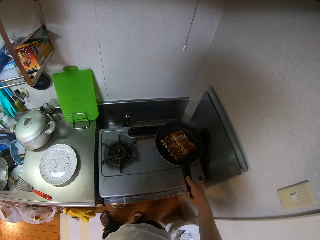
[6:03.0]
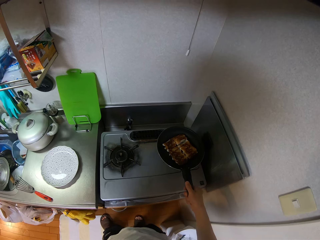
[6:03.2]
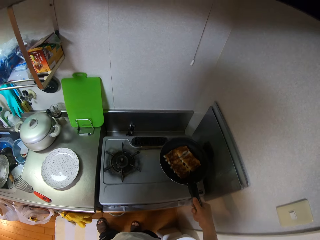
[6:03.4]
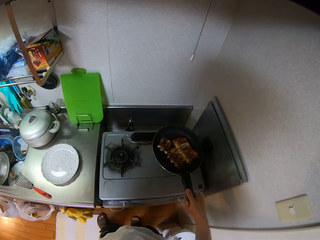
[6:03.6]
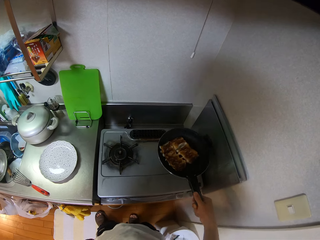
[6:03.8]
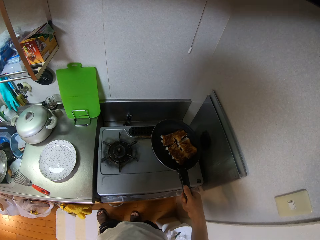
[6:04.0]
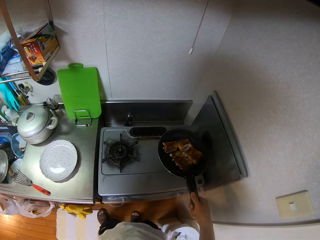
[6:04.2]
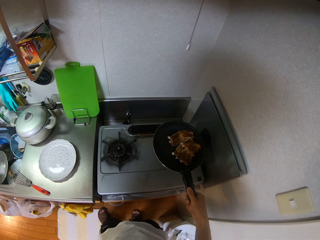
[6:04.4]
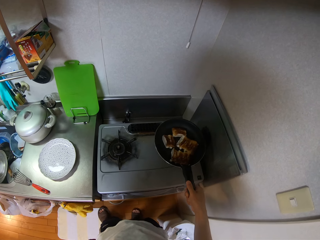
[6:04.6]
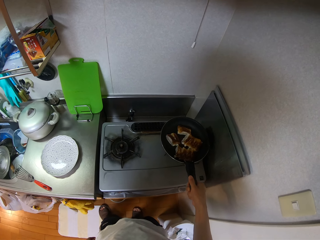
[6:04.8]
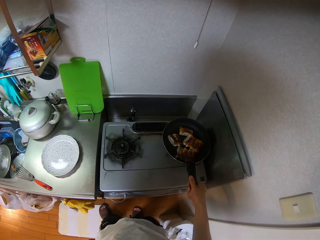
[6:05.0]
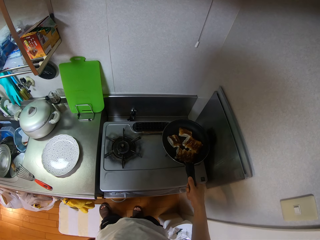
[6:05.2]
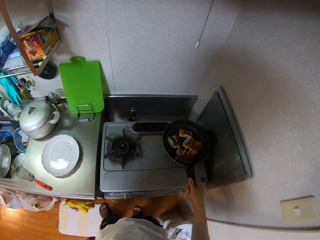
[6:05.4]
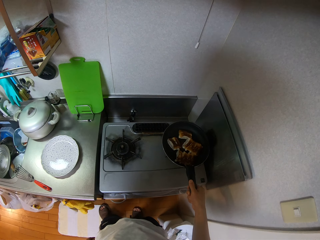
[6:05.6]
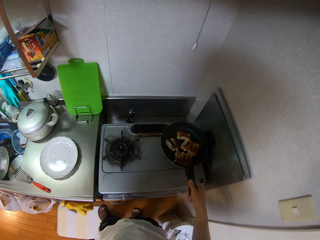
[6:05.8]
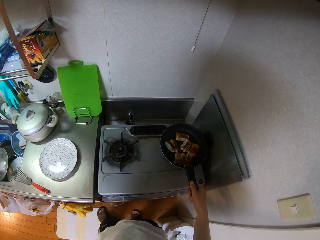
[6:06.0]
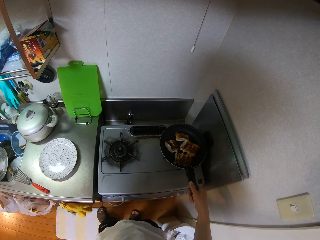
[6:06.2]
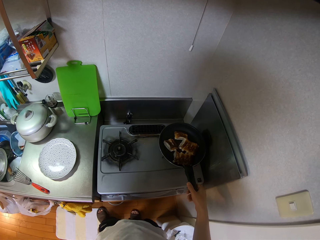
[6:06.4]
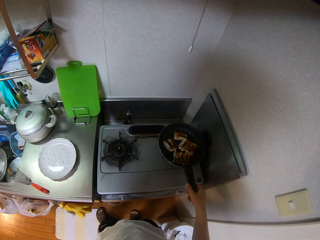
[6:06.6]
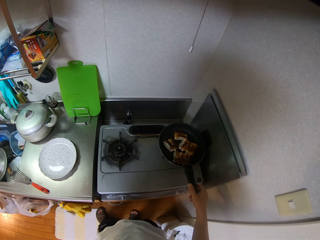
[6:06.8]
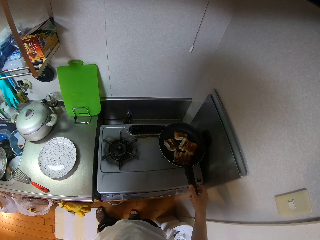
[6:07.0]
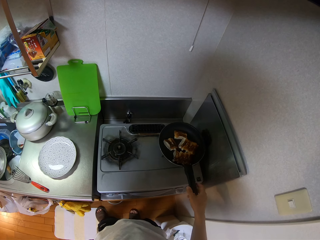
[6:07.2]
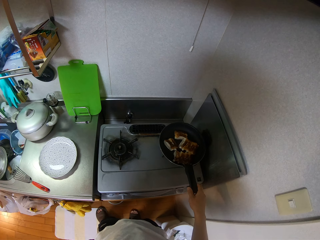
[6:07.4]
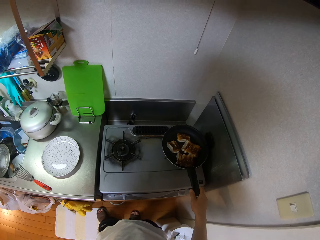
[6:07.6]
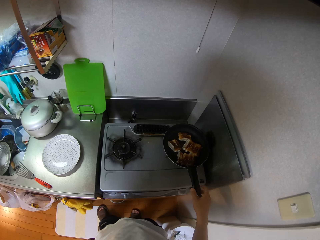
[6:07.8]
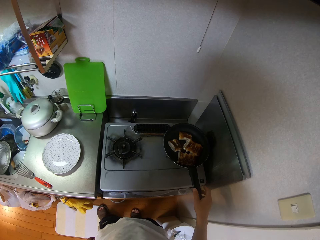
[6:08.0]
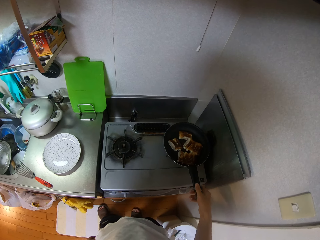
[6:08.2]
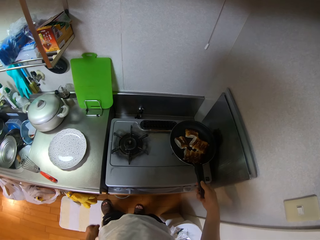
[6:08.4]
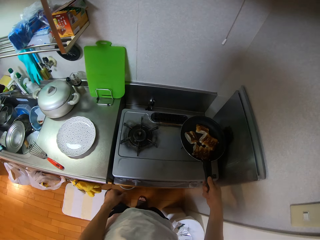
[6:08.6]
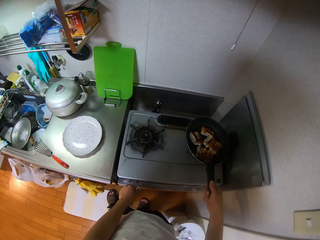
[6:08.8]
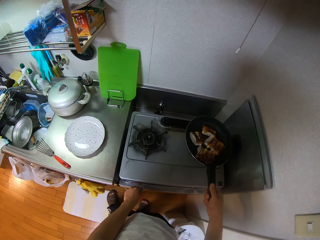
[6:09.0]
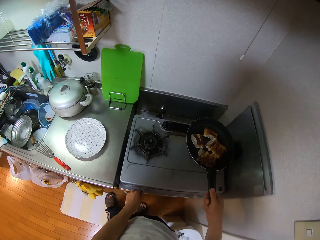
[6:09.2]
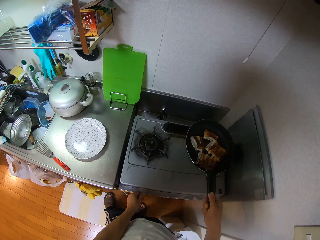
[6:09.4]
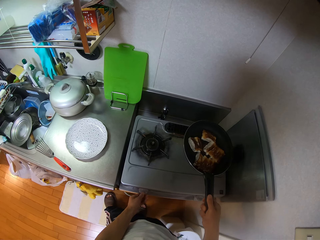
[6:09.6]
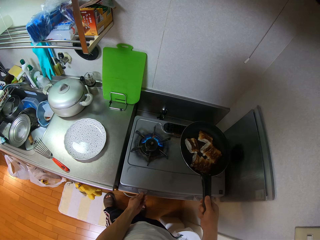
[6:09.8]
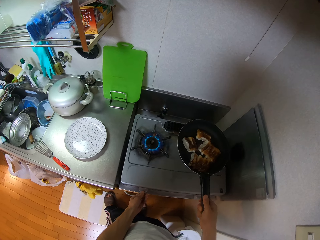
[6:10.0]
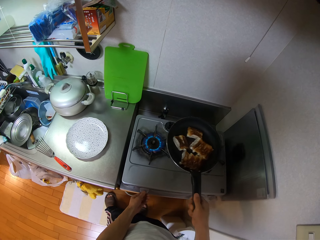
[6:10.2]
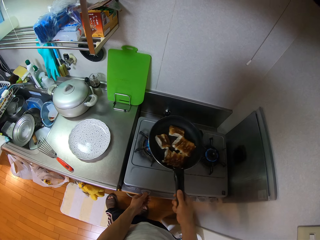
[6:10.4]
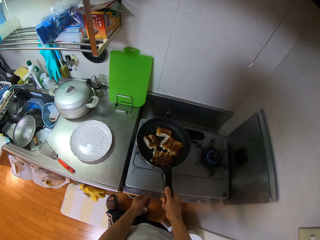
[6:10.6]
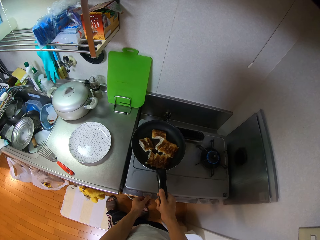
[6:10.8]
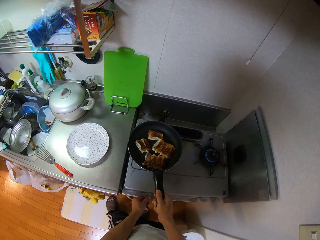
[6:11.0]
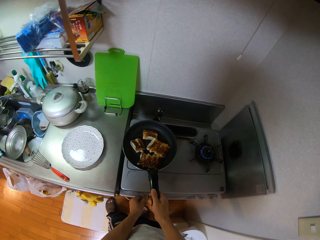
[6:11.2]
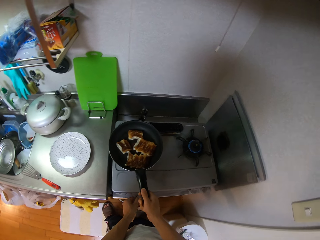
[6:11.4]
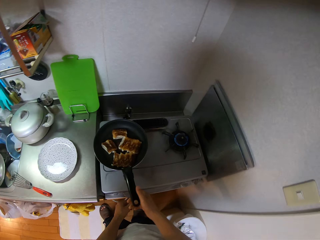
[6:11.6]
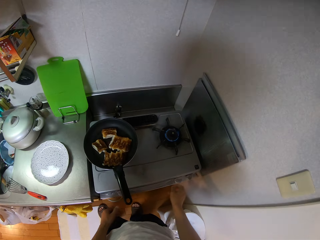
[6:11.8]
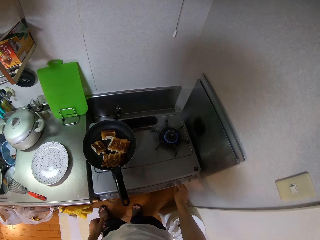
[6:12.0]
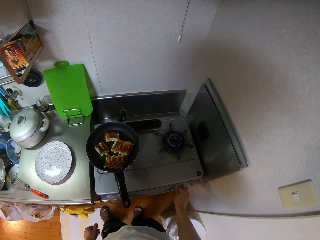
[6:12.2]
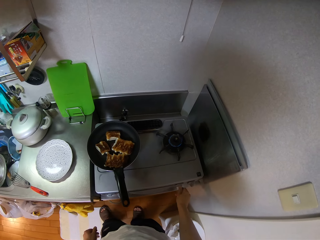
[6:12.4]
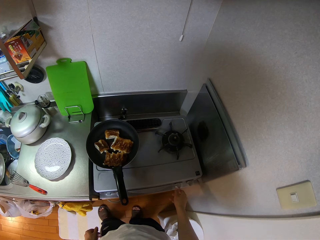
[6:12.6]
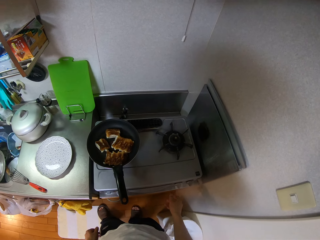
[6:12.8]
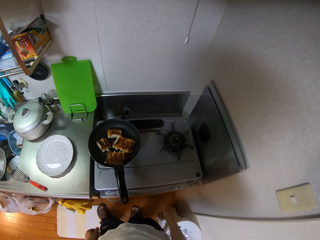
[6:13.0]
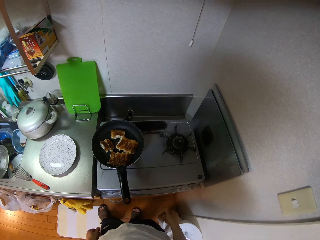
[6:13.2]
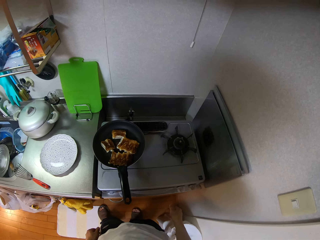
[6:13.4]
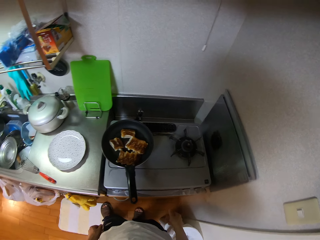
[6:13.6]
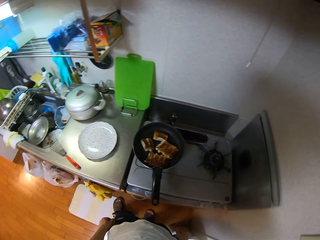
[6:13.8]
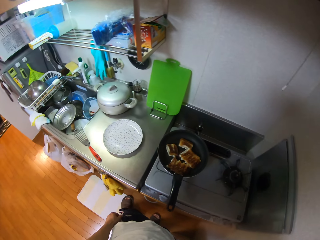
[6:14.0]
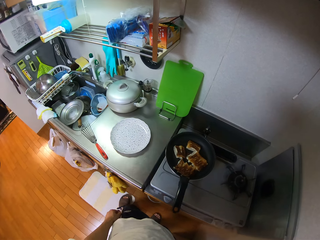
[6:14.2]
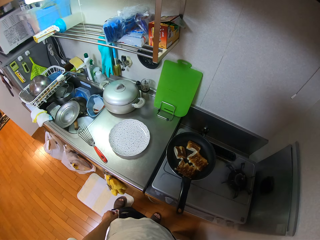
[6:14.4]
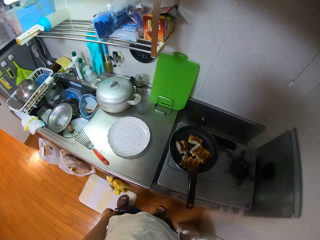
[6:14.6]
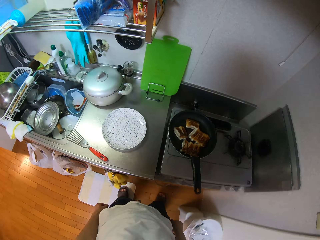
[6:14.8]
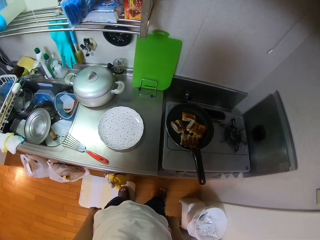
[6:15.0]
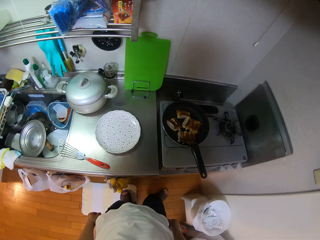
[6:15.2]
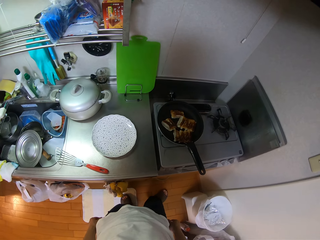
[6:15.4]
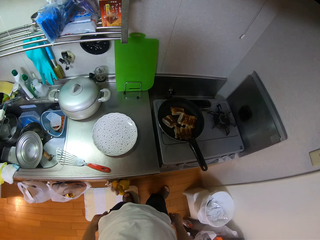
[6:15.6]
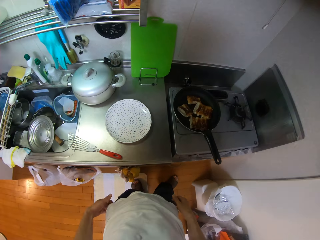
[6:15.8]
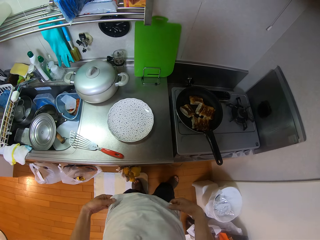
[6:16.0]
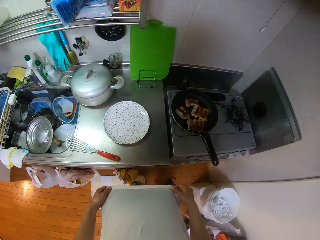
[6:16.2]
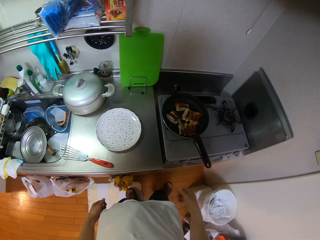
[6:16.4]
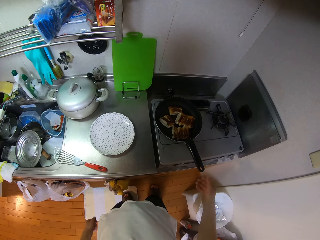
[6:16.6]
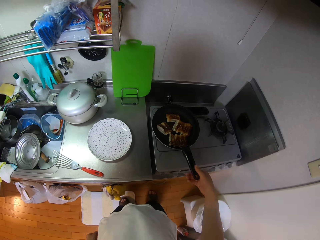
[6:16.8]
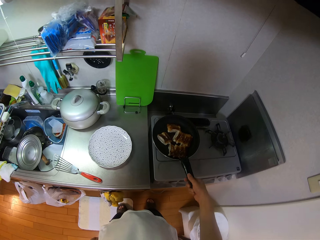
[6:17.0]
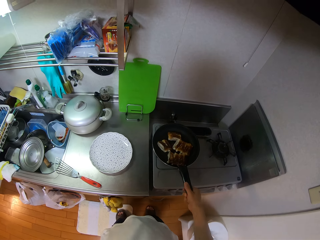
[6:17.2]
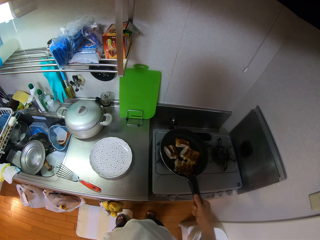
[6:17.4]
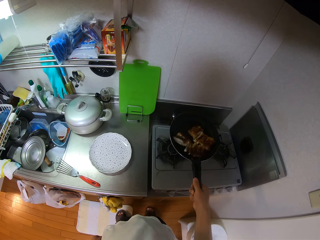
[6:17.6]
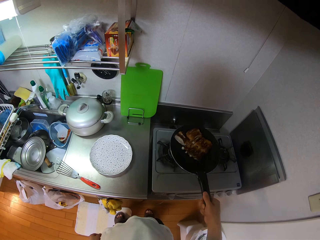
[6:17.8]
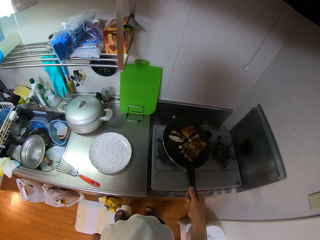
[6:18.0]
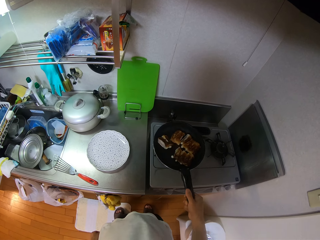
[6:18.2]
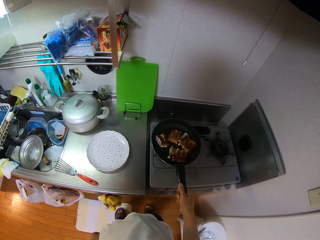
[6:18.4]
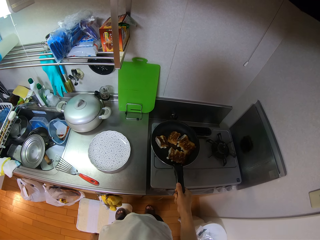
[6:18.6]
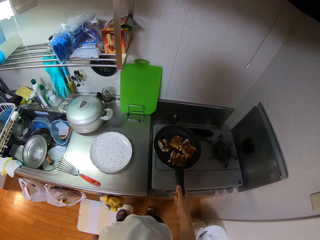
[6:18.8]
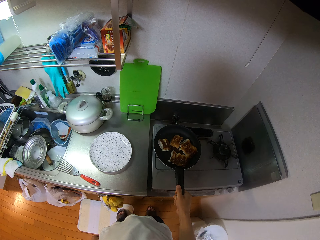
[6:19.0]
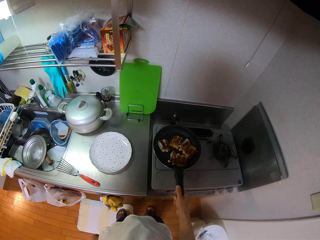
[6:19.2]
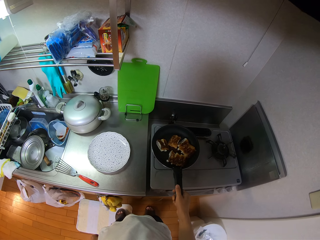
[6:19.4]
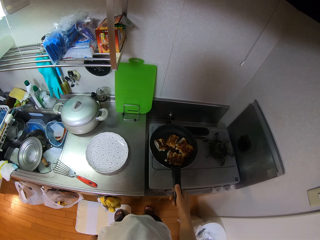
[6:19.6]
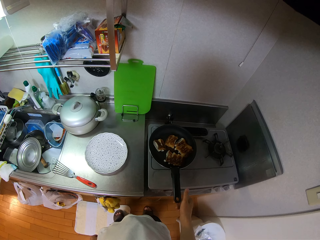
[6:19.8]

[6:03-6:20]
The camera wearer picks up the pan with his right hand. They hold the cooking pan with her right hand. They shake the pan with his right hand. They drop the pan on the cooker using his right hand. They pick the pan with his right hand. They turn the knob on the cooker using his left hand. They put on the cooking gas stove. They put on the cooking gas stove again. They drop the pan on the cooker using his right hand. They stand on the floor. They turn the knob on the cooker with his right hand. They hold the cooking pan with her right hand. They pick the pan with his right hand. They shake the pan with his right hand. They drop the pan on the cooker using his right hand.

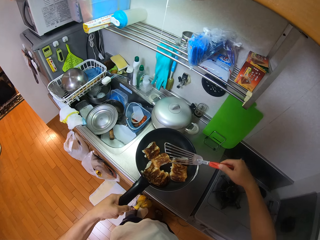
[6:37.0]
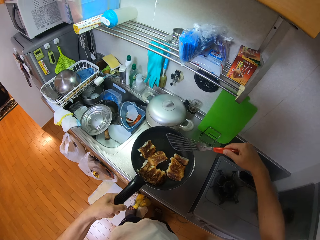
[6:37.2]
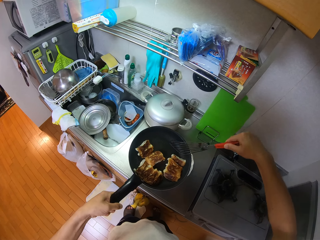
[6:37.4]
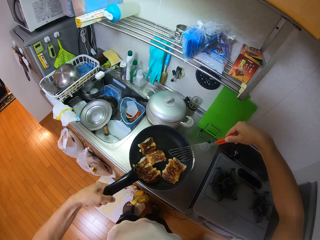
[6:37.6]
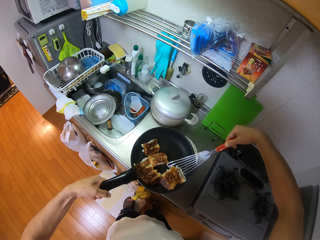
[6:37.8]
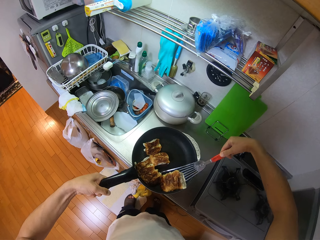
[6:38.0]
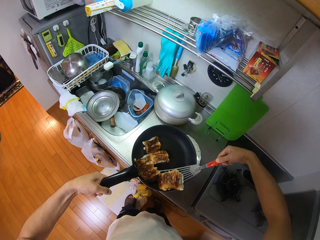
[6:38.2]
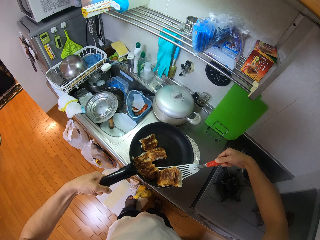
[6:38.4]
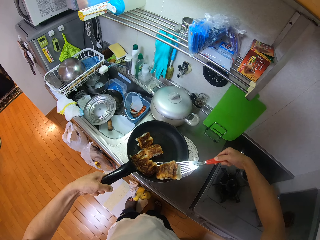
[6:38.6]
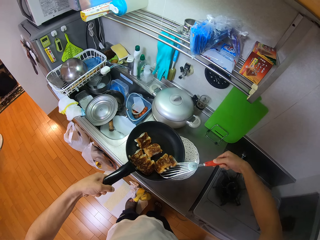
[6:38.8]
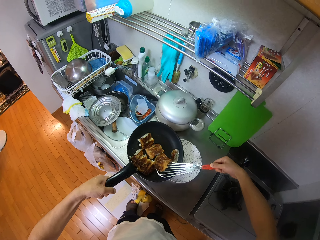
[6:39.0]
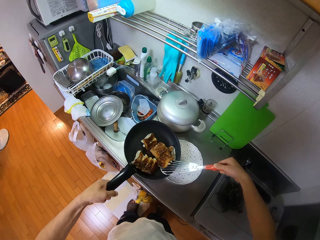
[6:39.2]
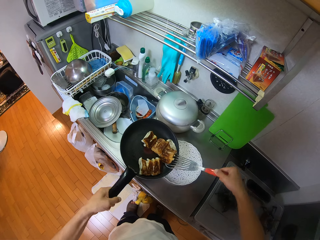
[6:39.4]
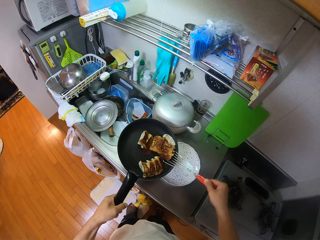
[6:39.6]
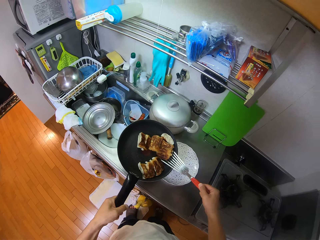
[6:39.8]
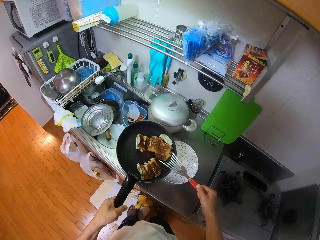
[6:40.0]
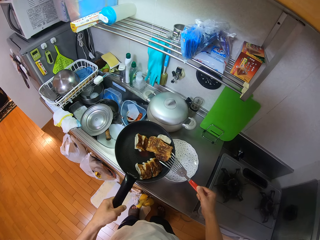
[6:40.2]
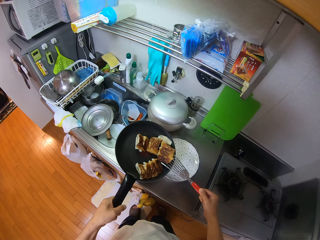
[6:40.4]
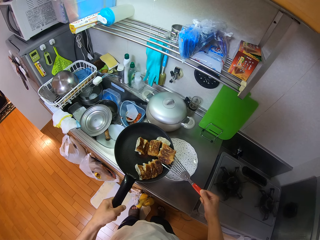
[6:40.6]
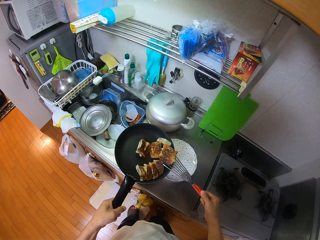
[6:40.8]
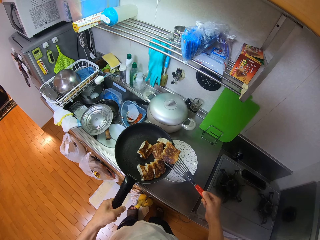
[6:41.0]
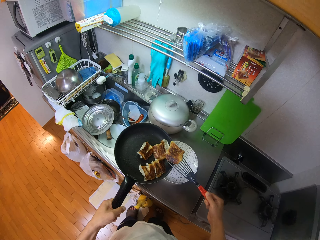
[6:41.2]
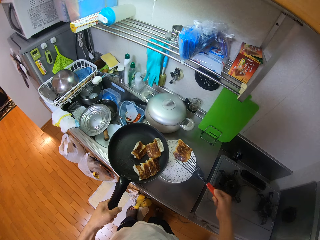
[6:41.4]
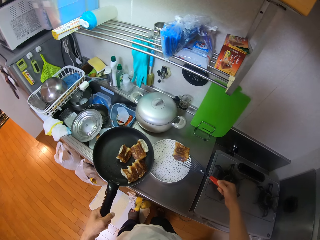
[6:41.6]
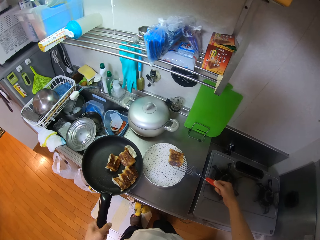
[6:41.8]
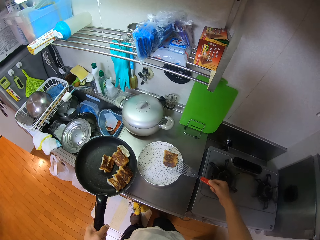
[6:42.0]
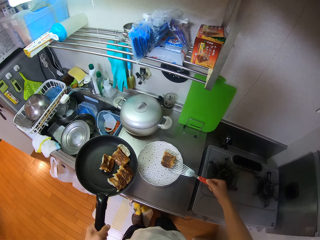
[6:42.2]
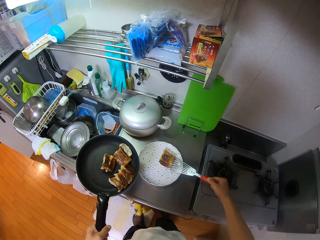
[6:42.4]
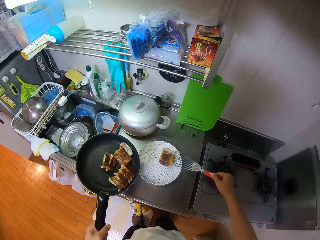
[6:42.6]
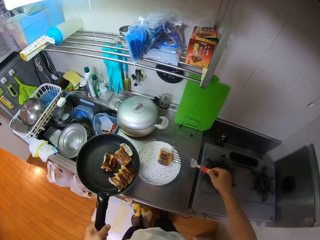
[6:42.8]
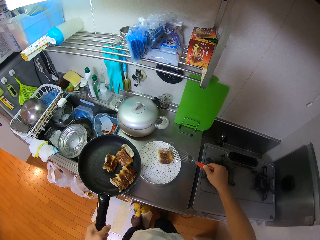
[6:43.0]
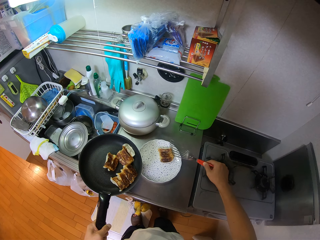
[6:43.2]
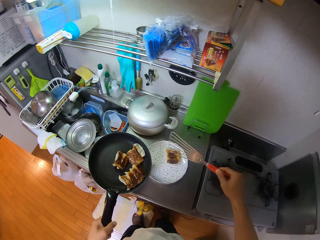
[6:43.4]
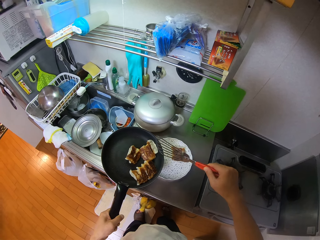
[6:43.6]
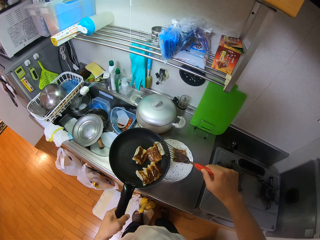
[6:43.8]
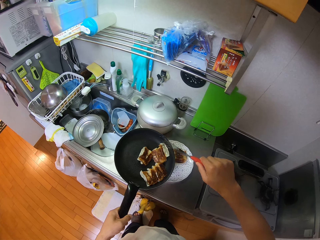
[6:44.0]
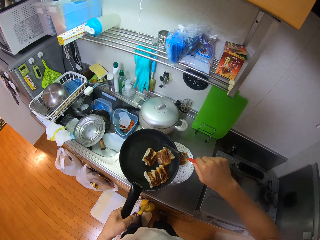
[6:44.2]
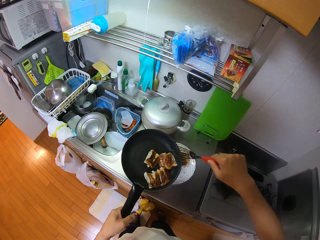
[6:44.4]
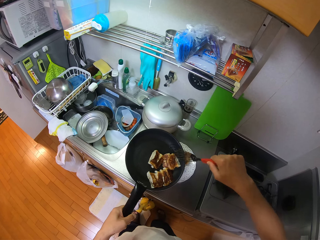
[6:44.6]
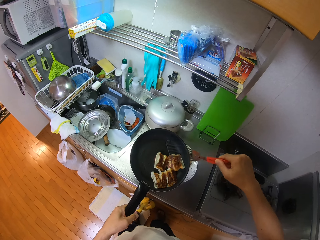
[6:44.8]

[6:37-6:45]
The camera wearer serves something in the plate. They pick the dumplings with the spatula and drop the dumplings in the plate using the spatula.
